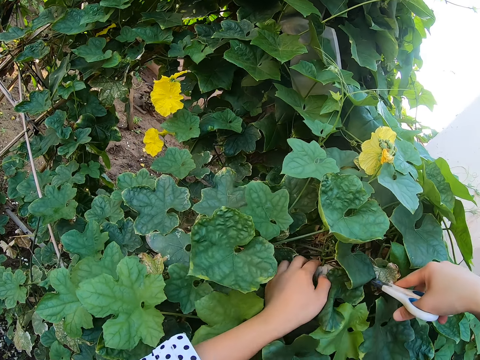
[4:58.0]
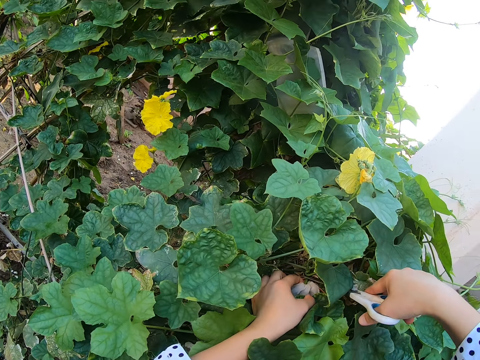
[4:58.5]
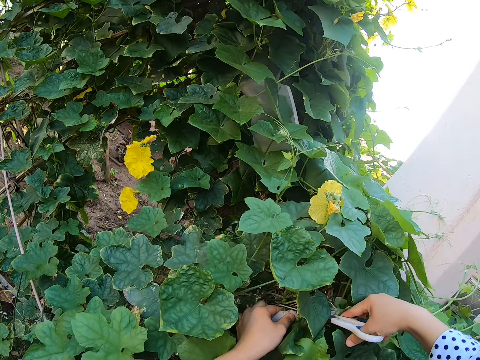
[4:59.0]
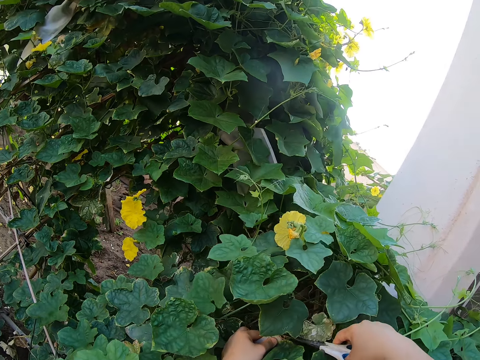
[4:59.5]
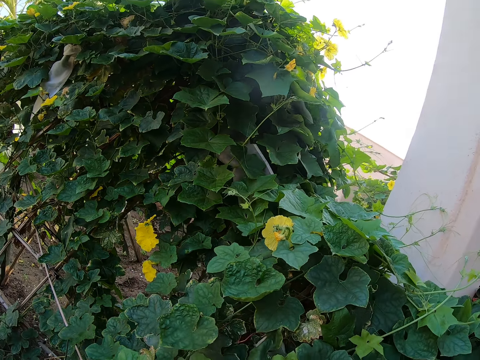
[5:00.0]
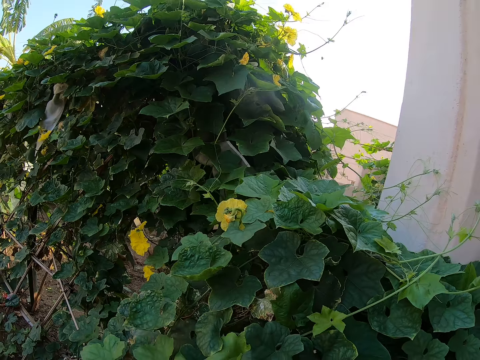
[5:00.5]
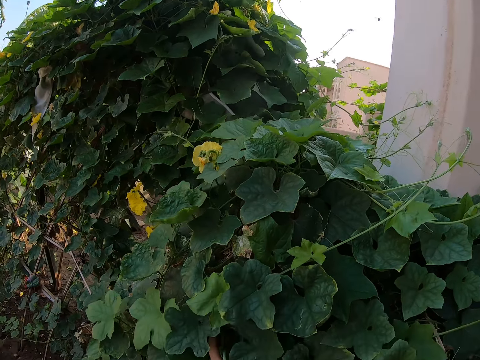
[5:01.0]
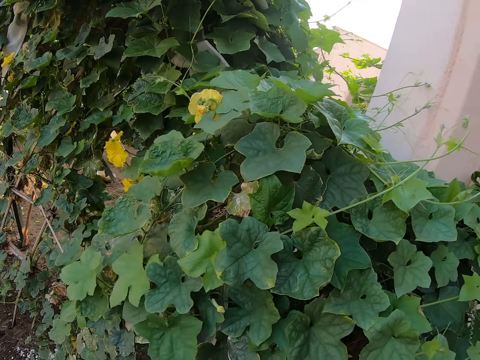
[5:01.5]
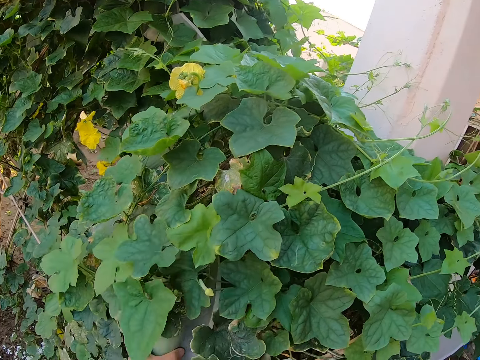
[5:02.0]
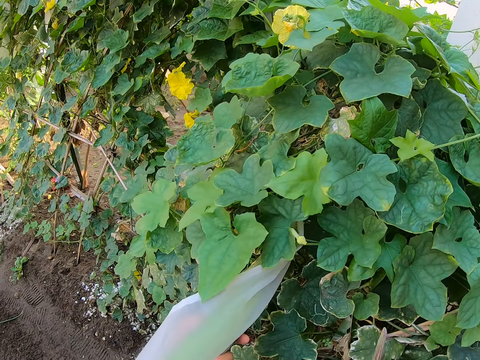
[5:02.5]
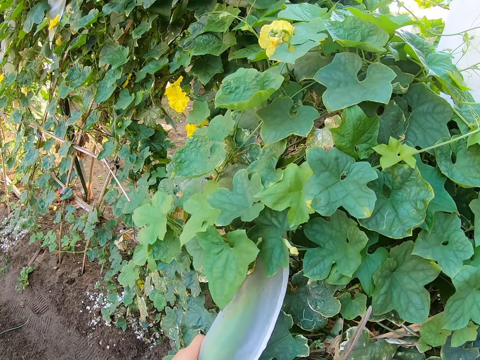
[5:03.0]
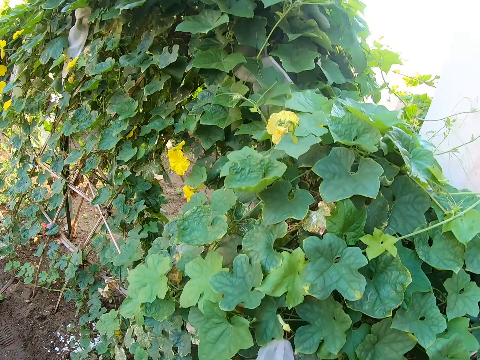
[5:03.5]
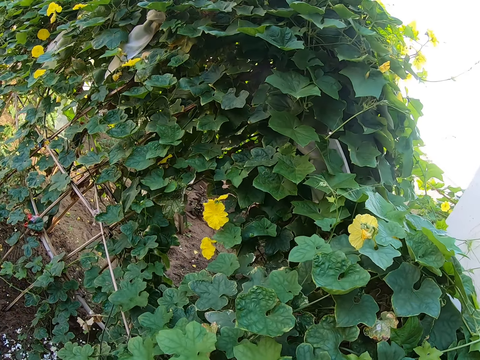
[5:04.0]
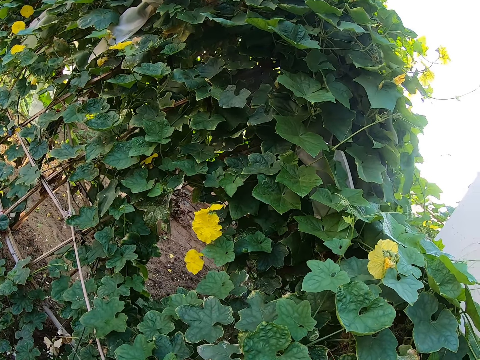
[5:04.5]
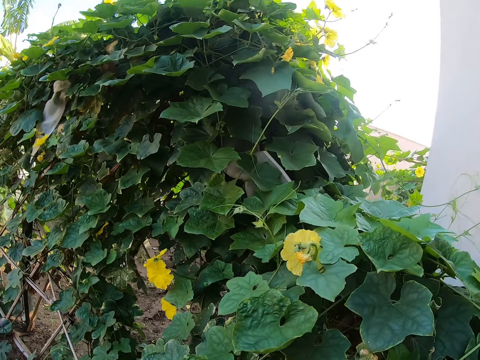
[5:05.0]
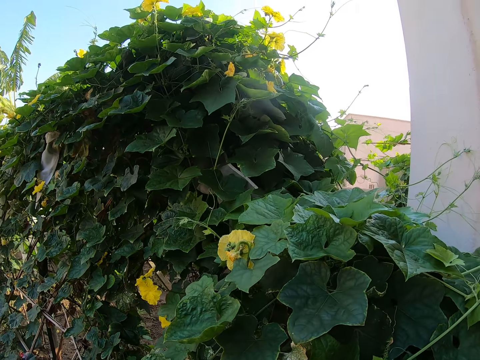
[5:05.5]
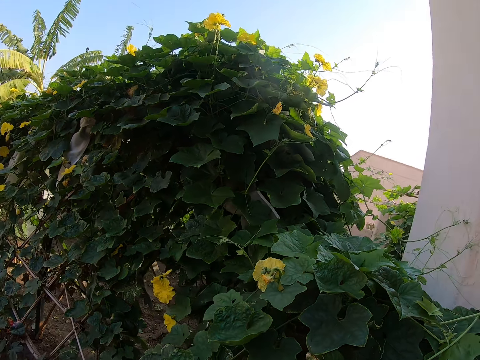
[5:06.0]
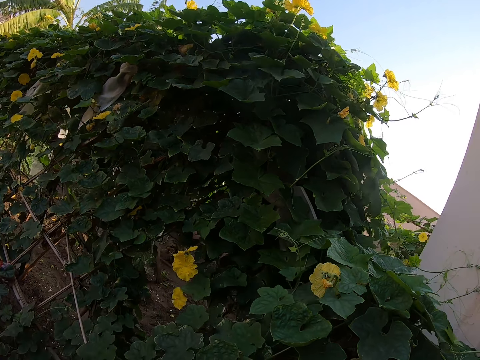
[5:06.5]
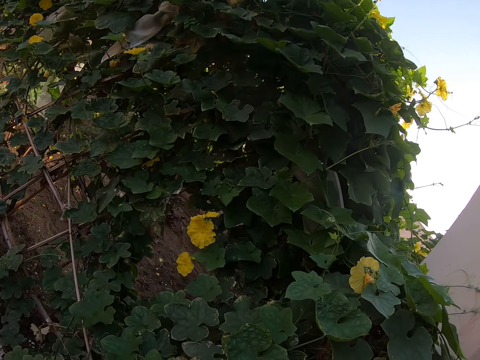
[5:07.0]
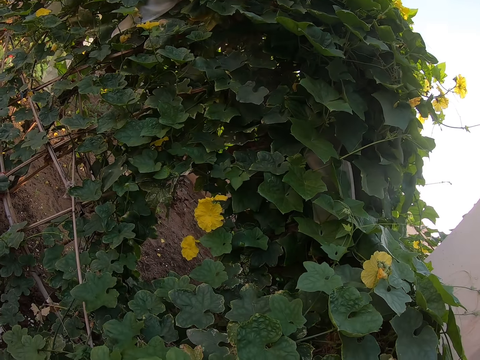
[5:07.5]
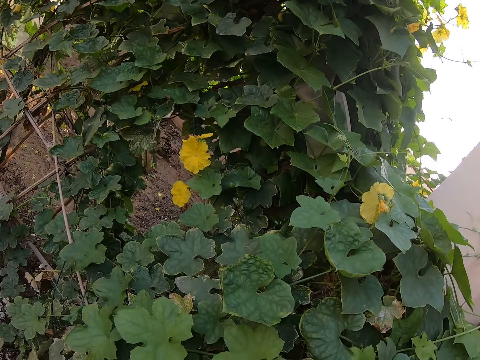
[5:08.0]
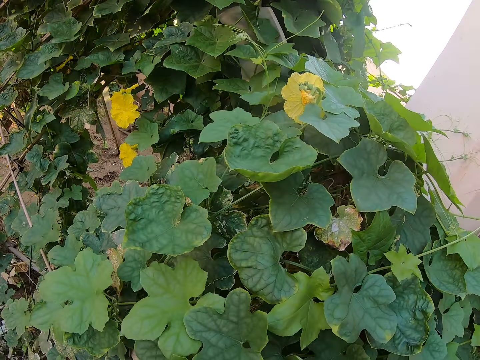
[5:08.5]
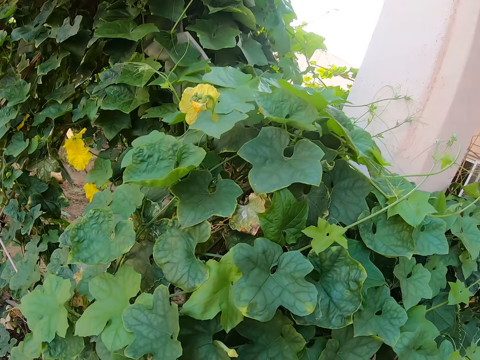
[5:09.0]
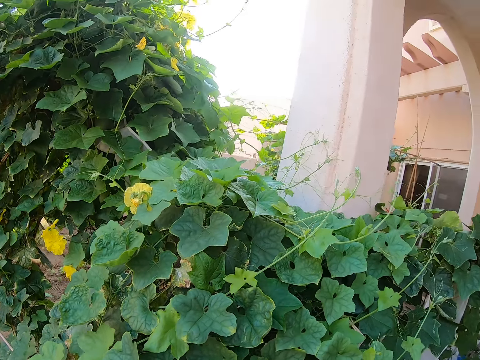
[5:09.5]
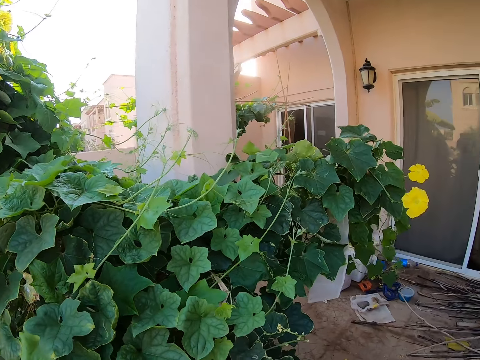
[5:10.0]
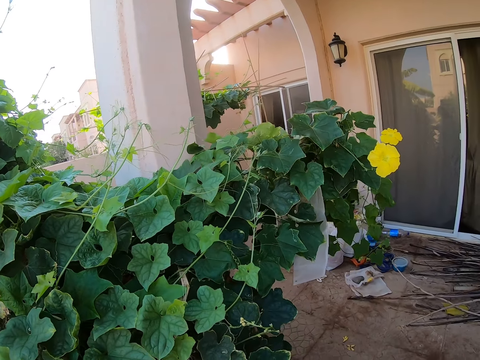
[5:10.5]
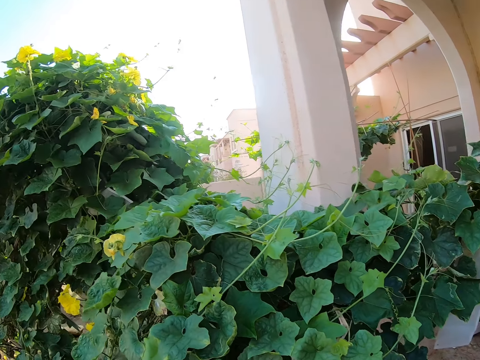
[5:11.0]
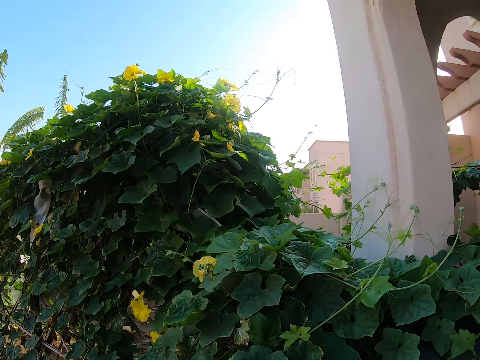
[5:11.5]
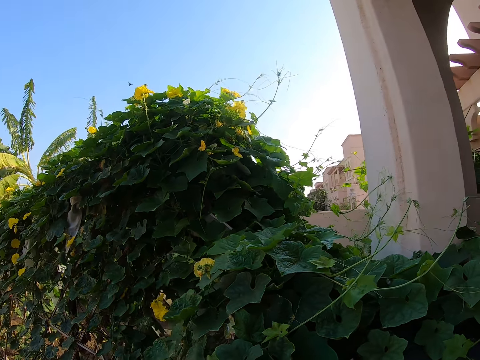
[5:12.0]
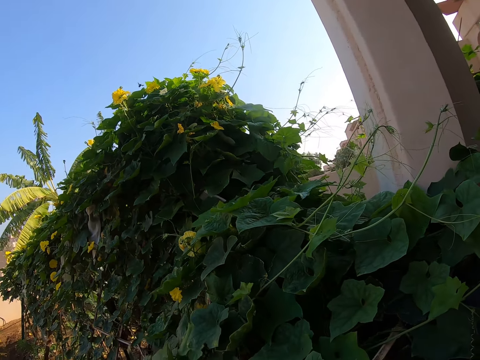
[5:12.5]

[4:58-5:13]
The camera wearer sees a plant and cuts the root with scissors. They hold the nylon. They look around.

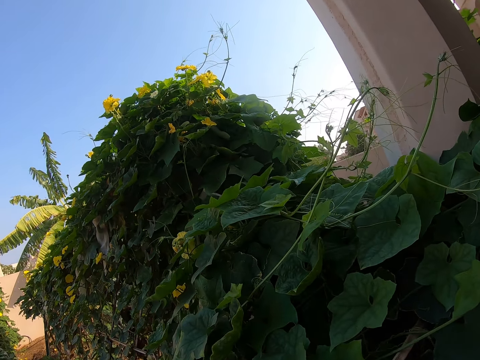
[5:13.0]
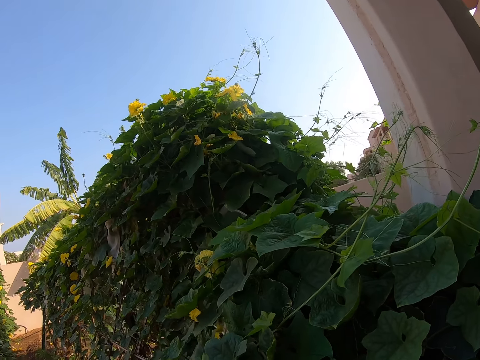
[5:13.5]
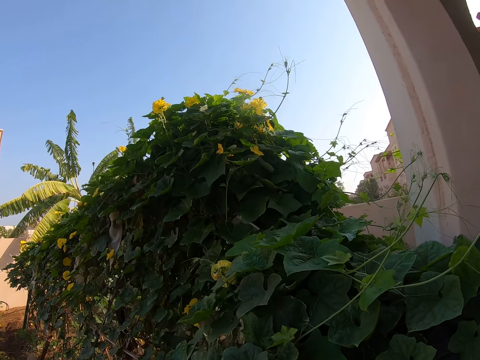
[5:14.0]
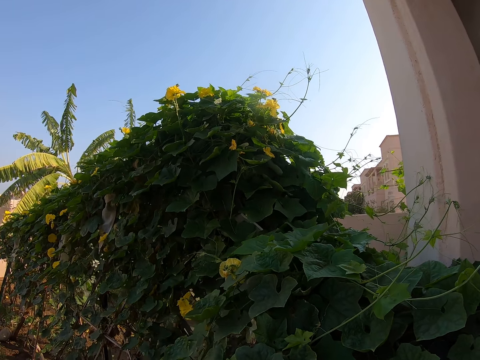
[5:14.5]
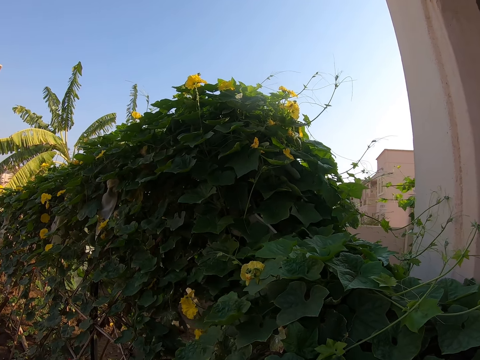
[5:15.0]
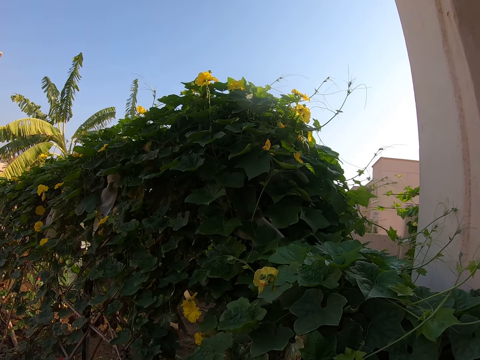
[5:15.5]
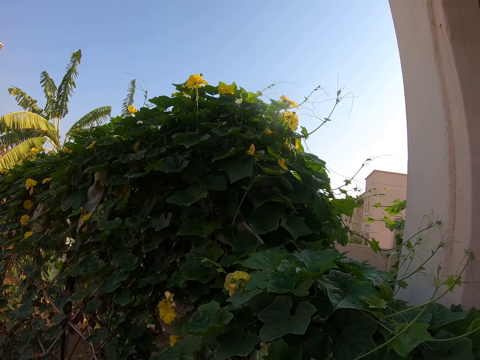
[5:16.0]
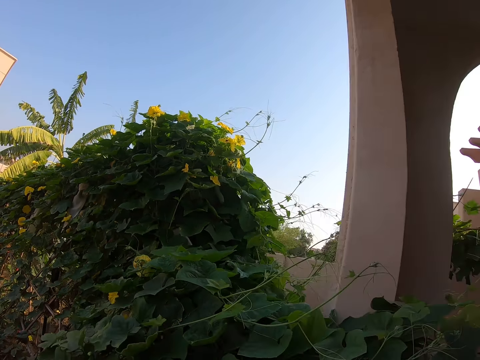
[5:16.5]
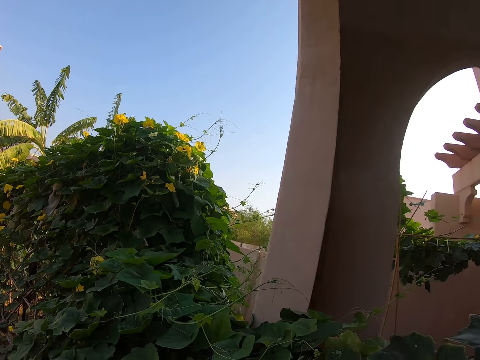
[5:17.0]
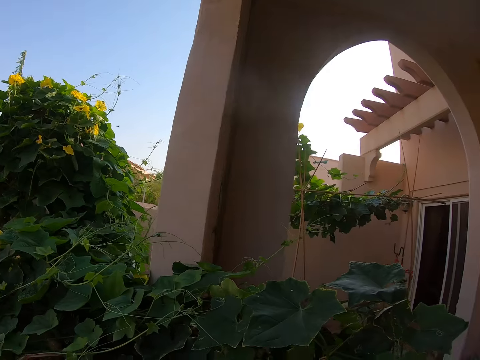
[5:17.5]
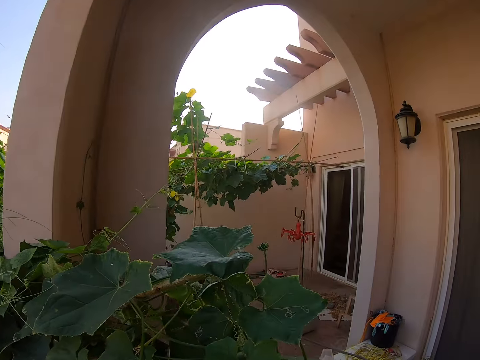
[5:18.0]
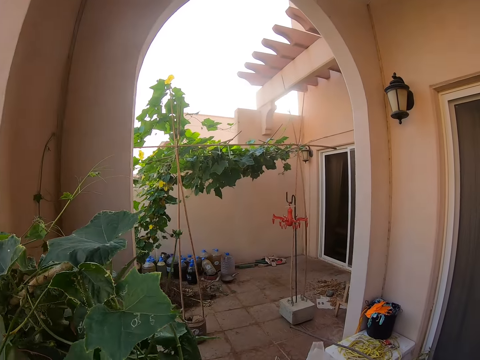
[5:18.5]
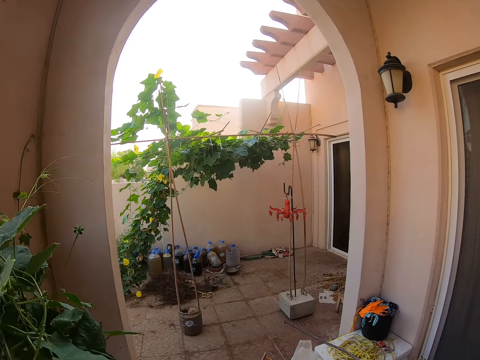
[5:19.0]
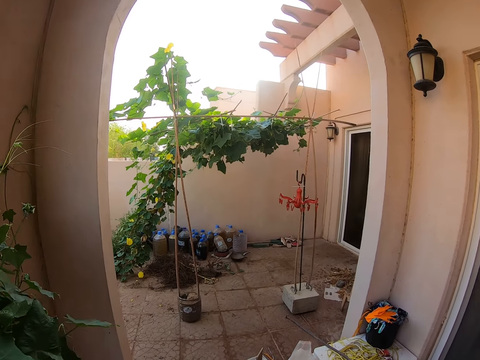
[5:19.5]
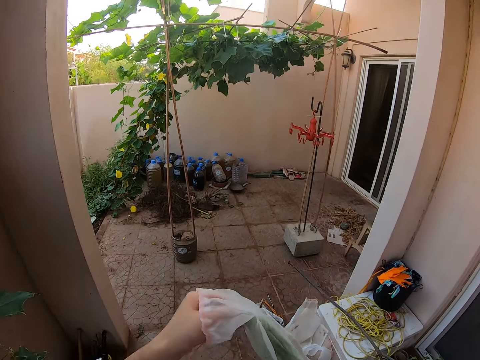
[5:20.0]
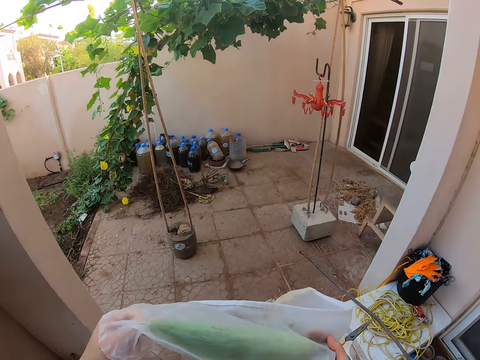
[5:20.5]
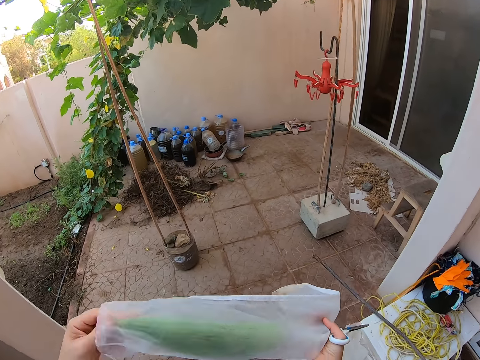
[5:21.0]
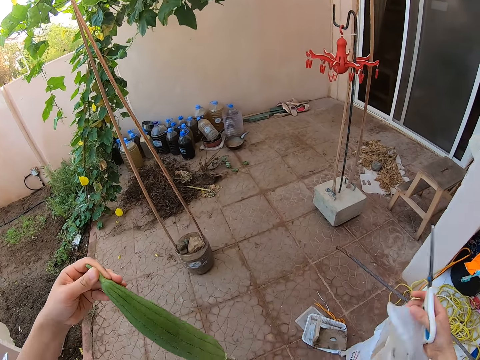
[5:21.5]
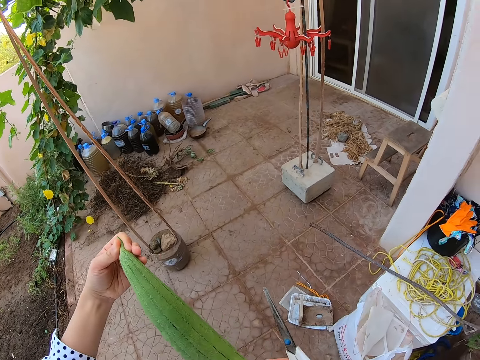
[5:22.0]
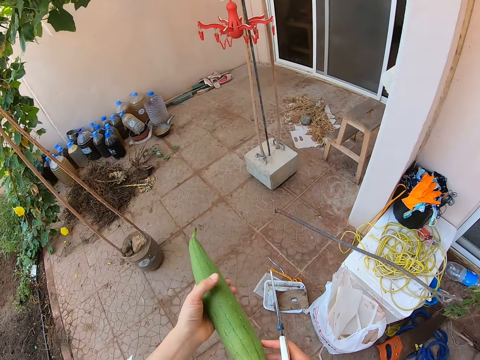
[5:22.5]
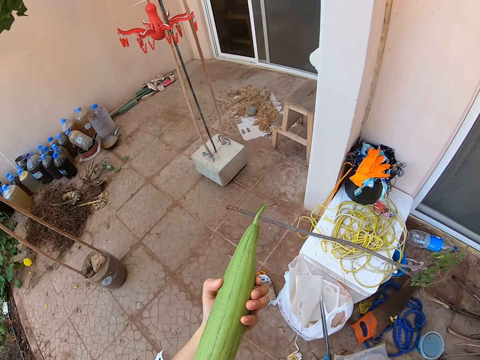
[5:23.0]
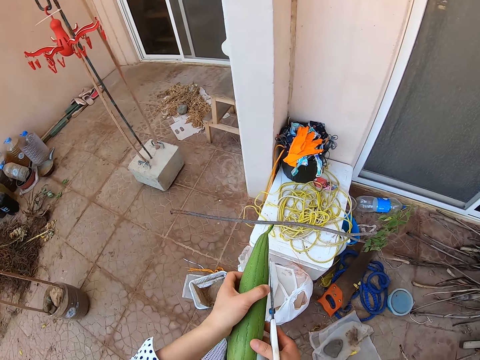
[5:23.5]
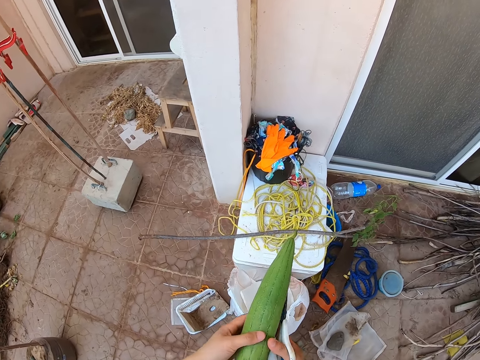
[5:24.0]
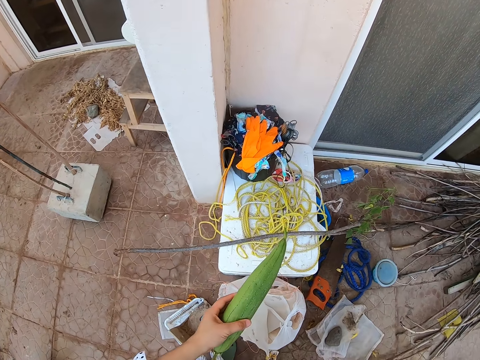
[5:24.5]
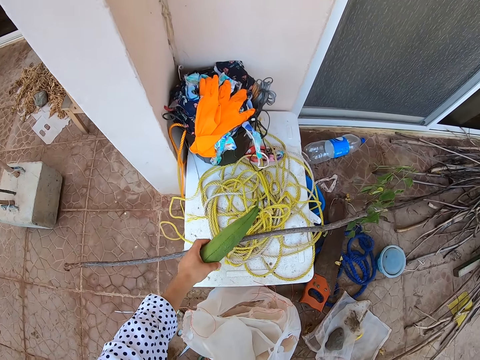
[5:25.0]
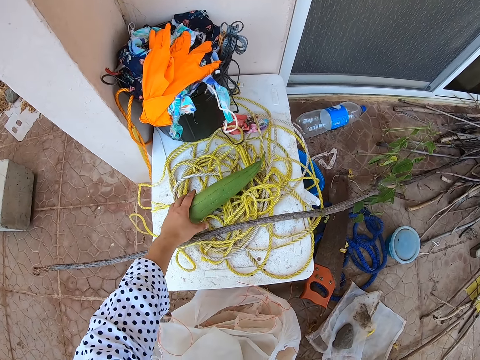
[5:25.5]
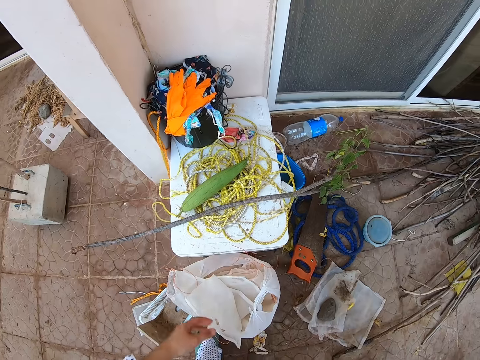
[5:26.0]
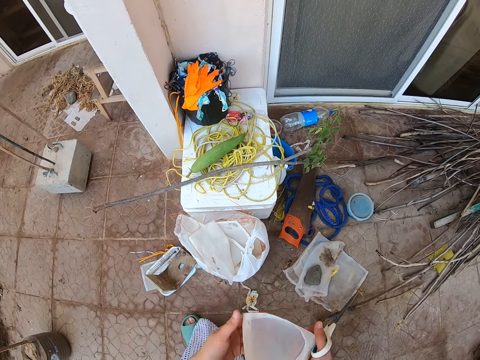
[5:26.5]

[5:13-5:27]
The camera wearer takes the plant and places it on the table. They remove a cucumber from the nylon. They put the cucumber on a rope.
